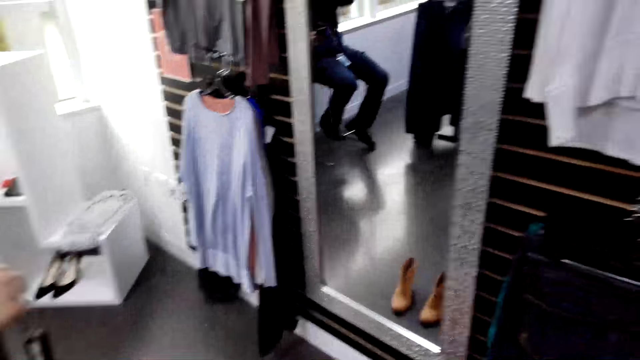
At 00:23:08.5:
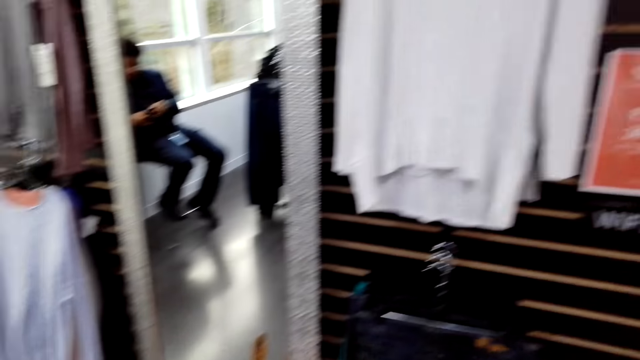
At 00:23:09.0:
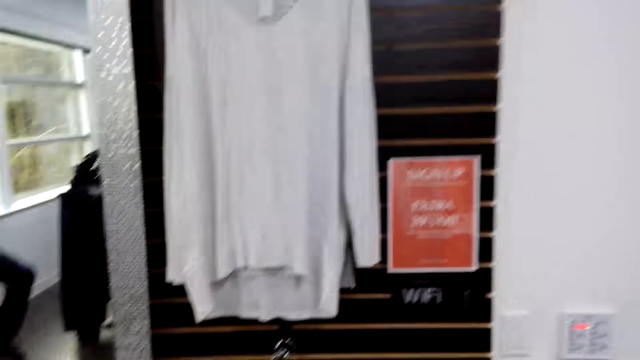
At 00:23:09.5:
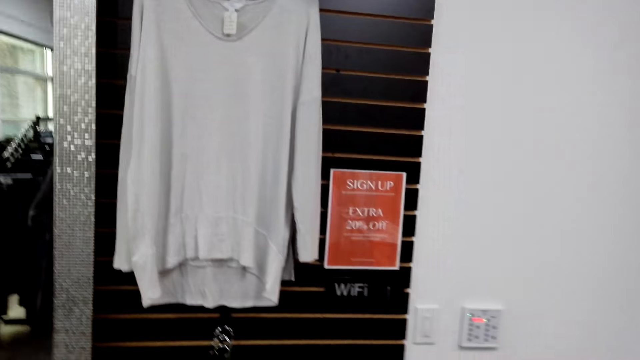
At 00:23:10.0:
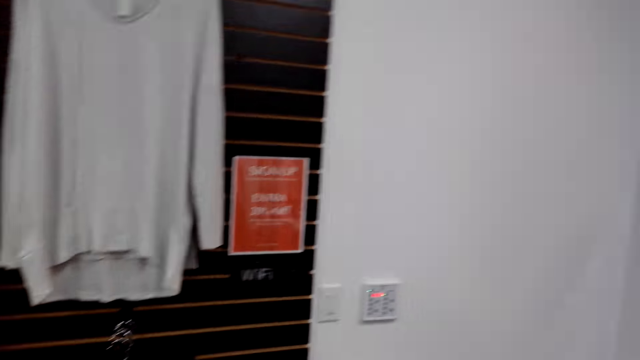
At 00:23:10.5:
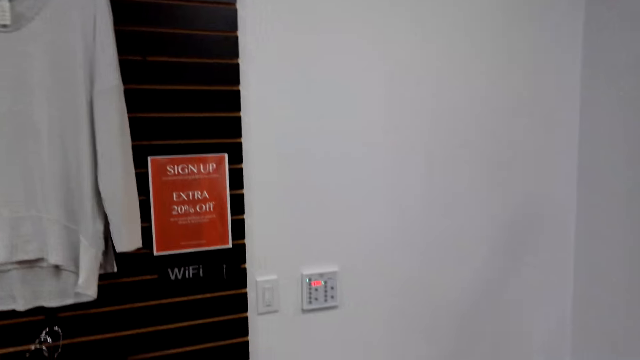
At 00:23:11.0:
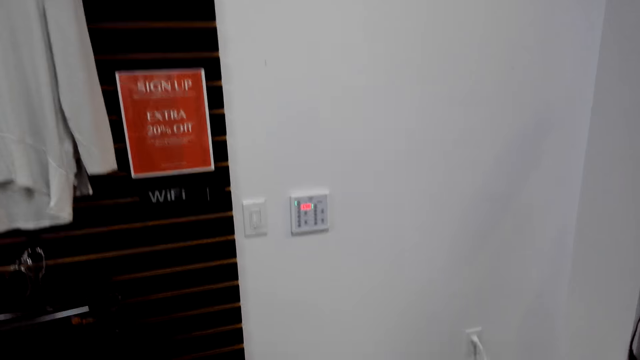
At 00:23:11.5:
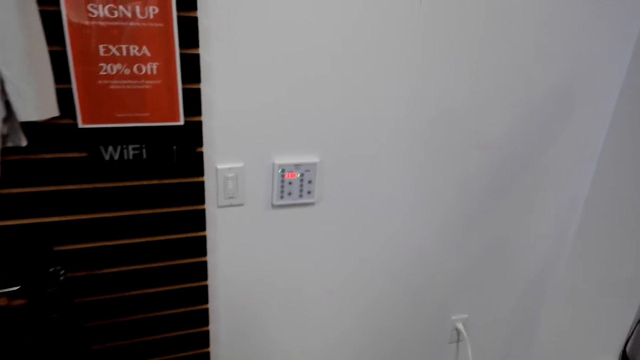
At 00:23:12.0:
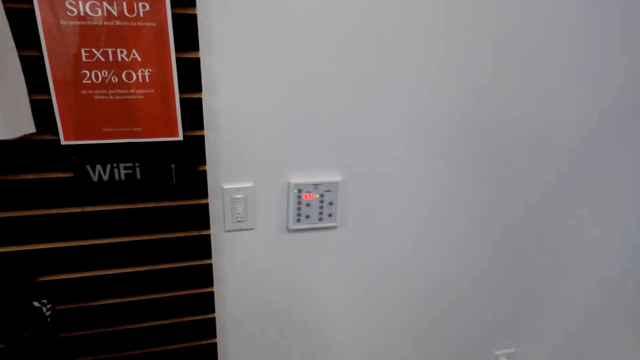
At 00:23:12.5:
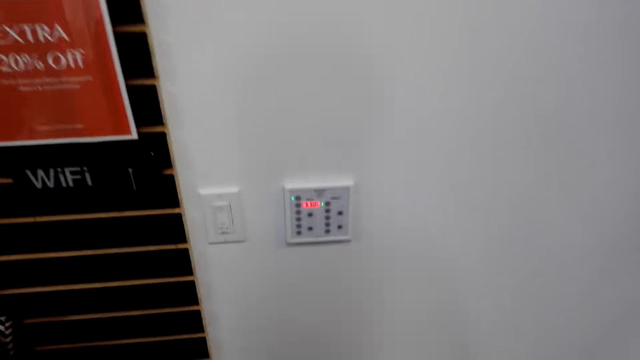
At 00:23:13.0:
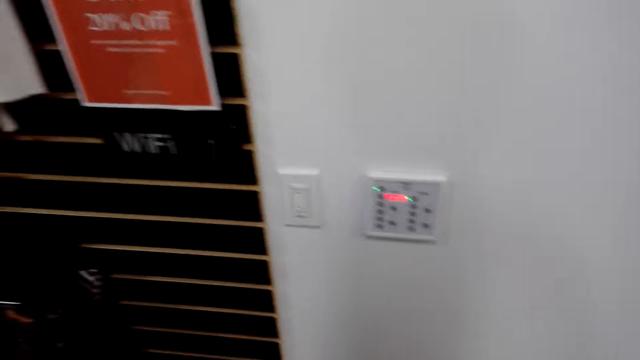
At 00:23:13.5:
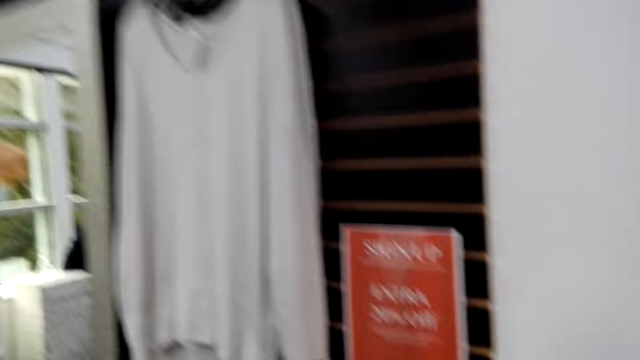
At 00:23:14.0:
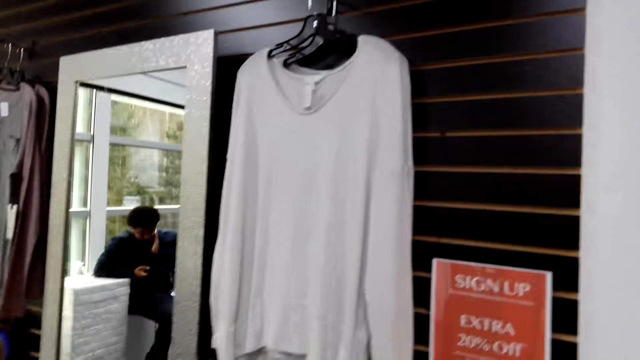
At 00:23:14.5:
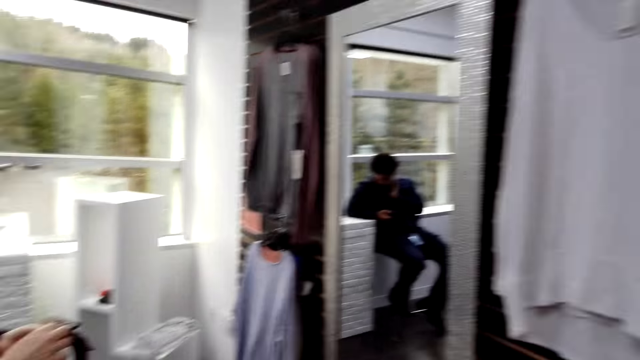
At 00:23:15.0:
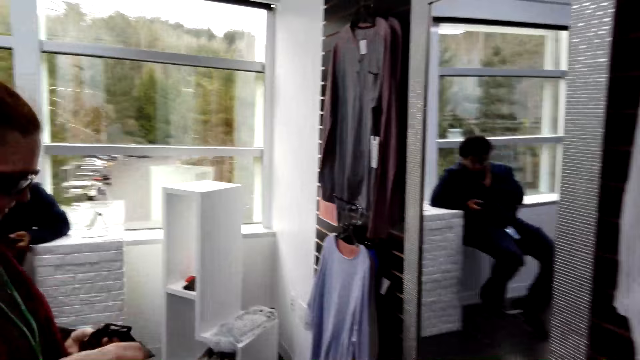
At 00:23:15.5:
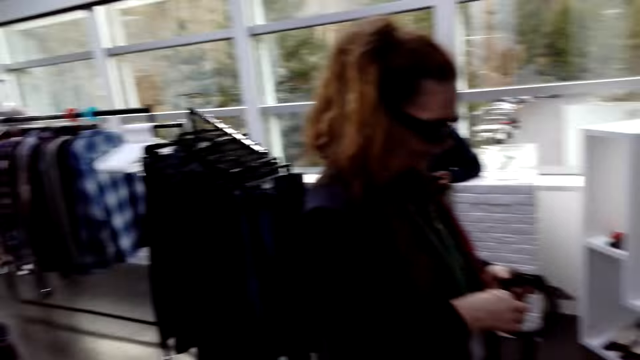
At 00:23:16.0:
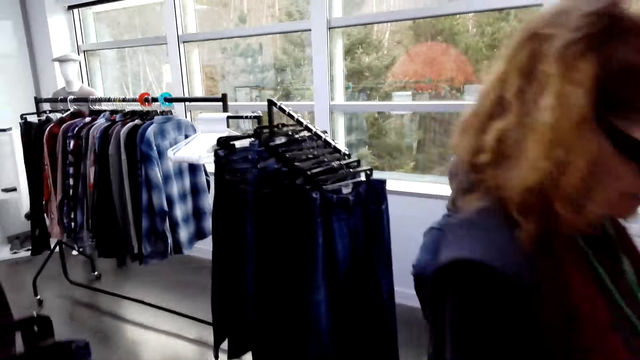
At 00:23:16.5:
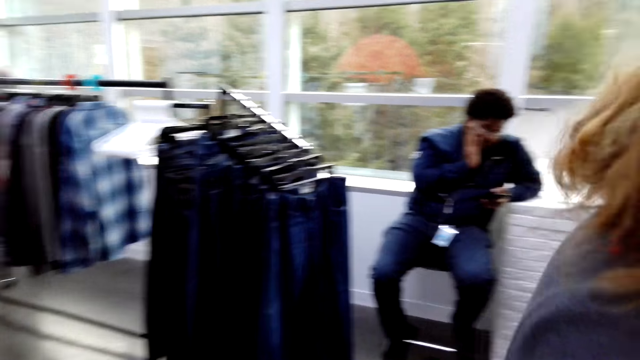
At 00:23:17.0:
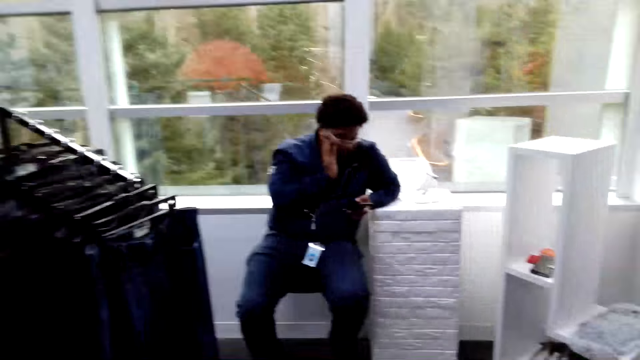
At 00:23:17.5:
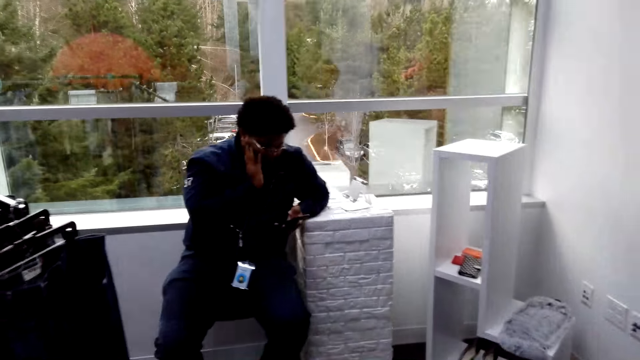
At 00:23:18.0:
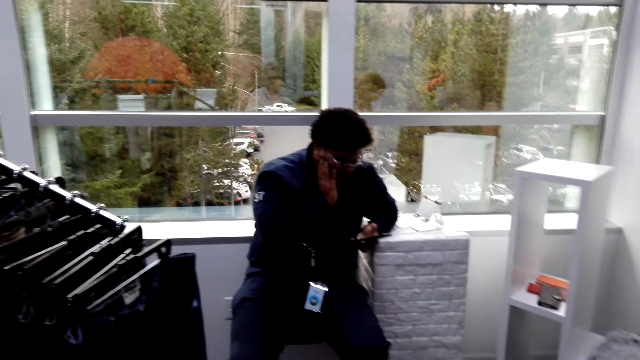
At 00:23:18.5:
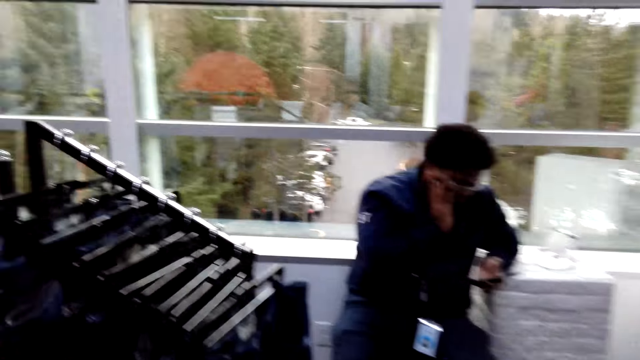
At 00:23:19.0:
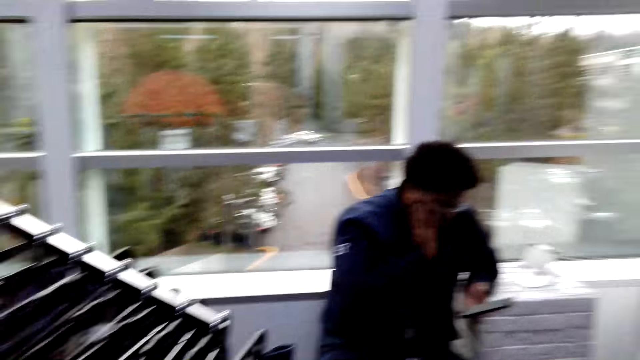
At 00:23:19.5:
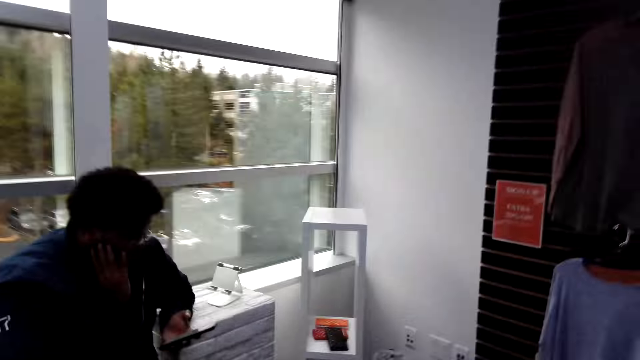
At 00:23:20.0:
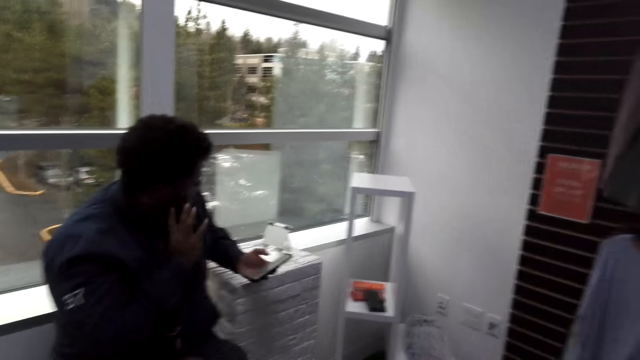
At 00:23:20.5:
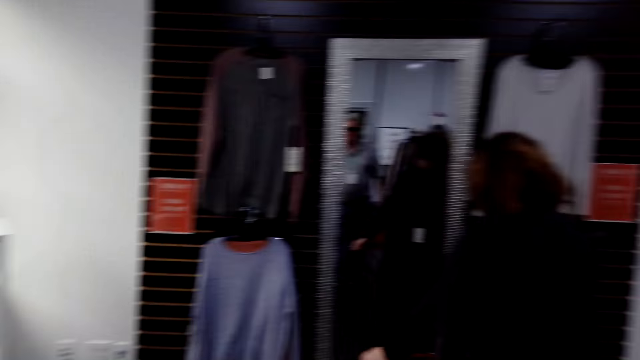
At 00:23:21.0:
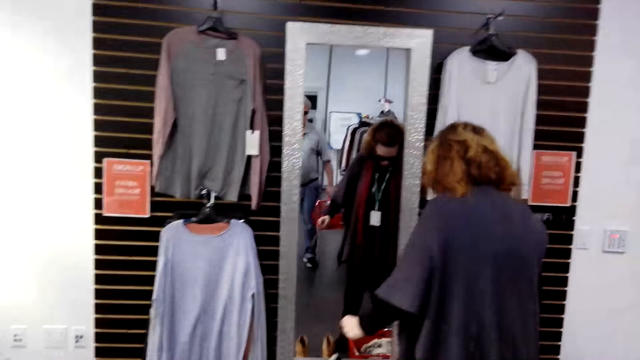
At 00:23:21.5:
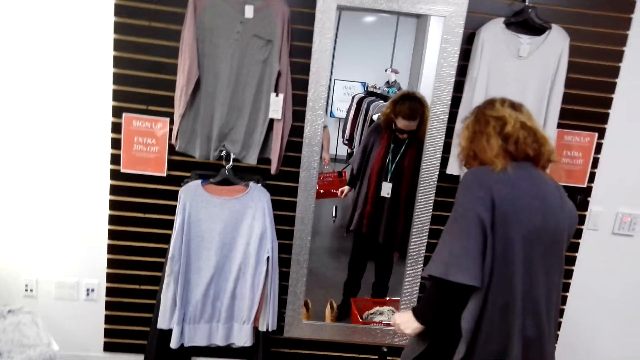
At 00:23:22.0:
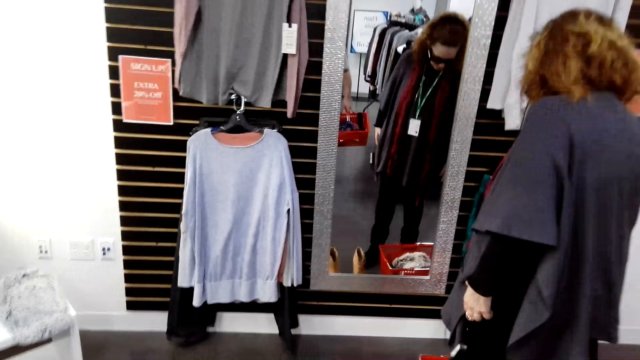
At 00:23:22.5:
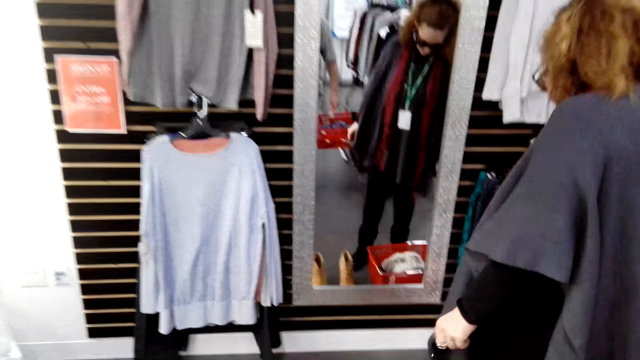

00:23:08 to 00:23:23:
The camera wearer turns around. They look around the shop. A man holds a belt. The camera wearer walks around the shop. Another man holds a phone in the ear. The camera wearer turns around. A woman converses with the camera wearer. The camera wearer walks around.

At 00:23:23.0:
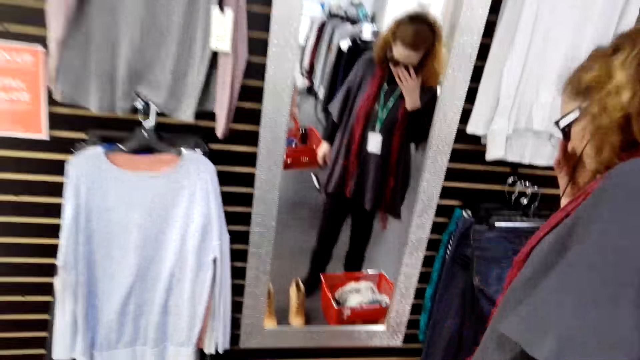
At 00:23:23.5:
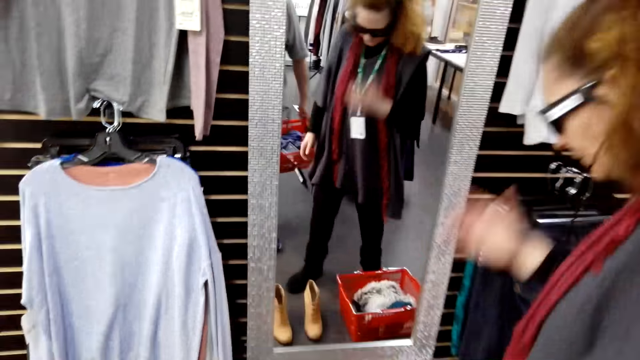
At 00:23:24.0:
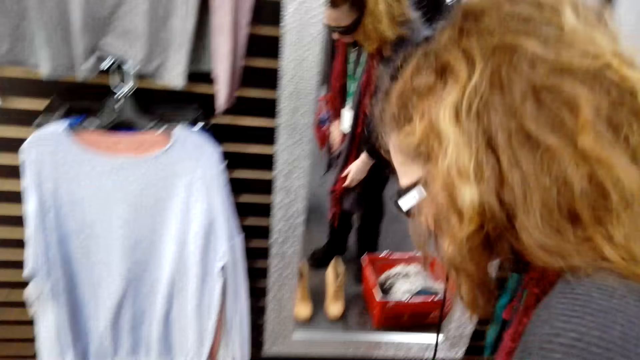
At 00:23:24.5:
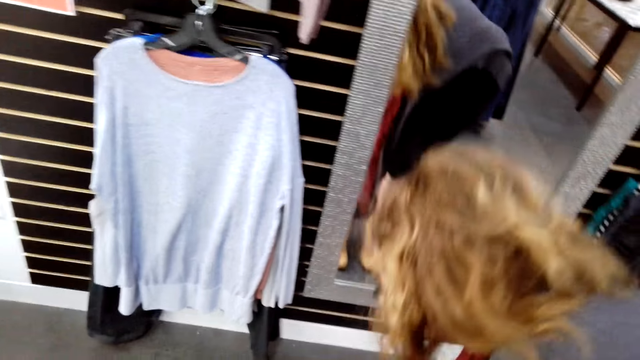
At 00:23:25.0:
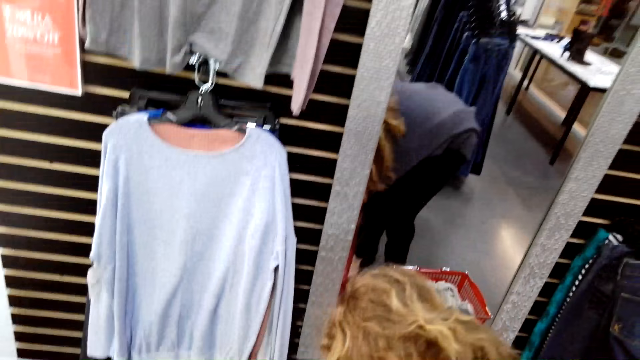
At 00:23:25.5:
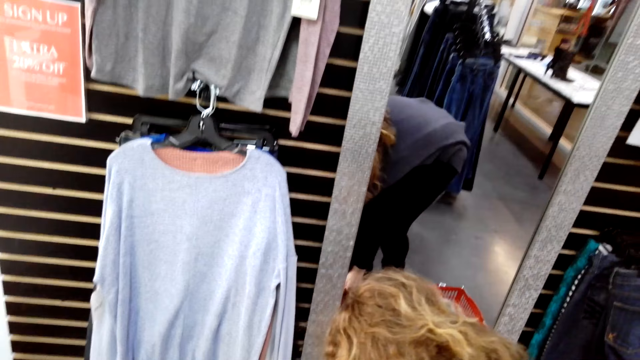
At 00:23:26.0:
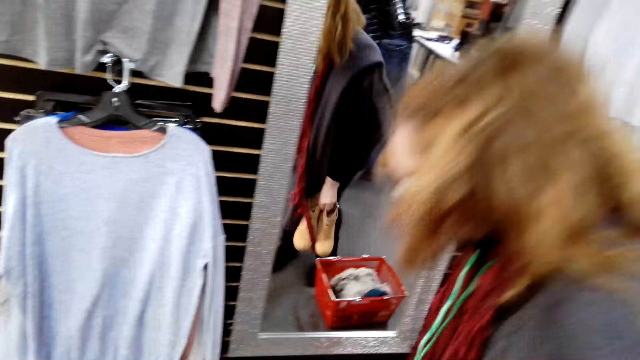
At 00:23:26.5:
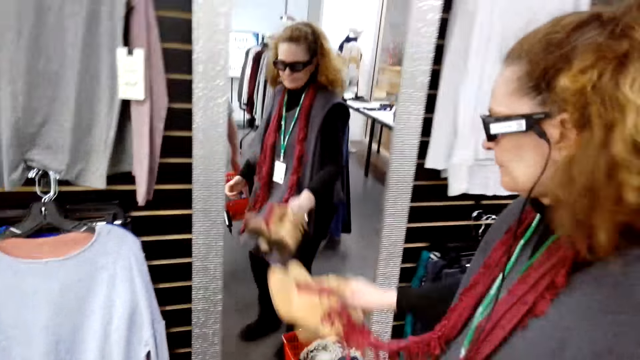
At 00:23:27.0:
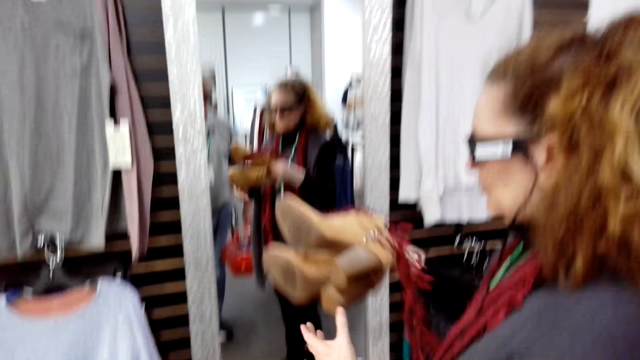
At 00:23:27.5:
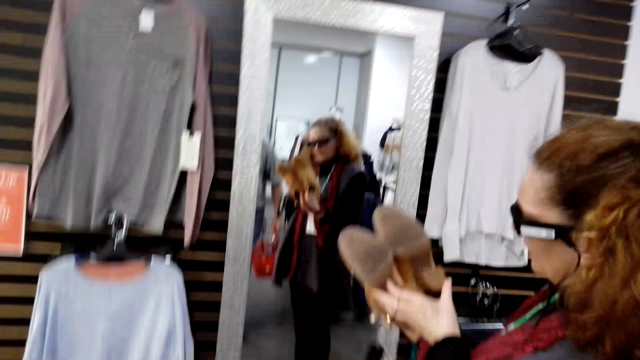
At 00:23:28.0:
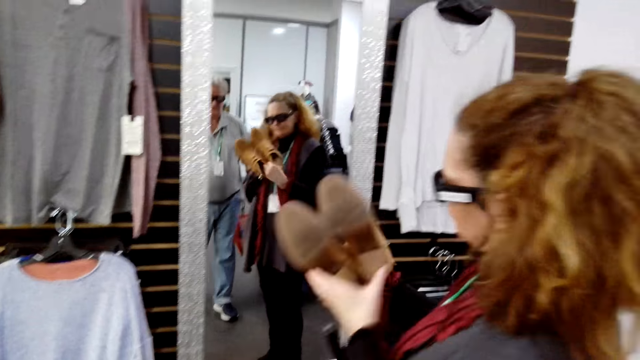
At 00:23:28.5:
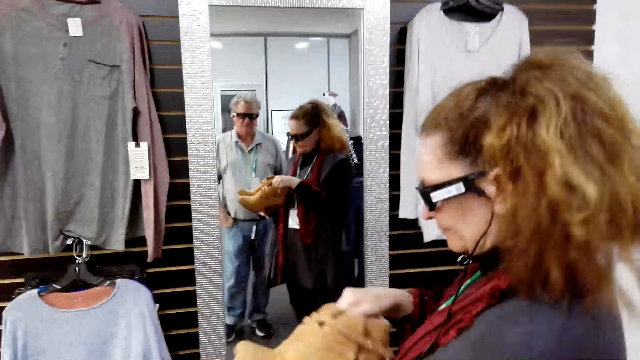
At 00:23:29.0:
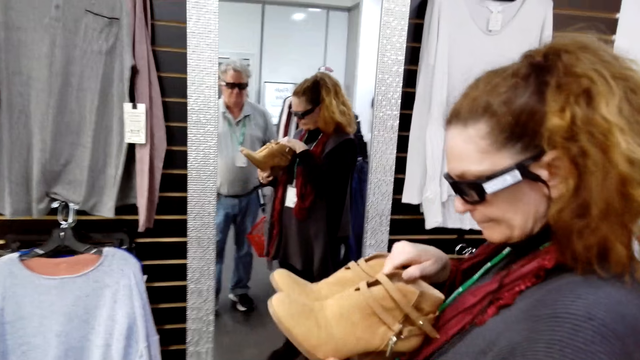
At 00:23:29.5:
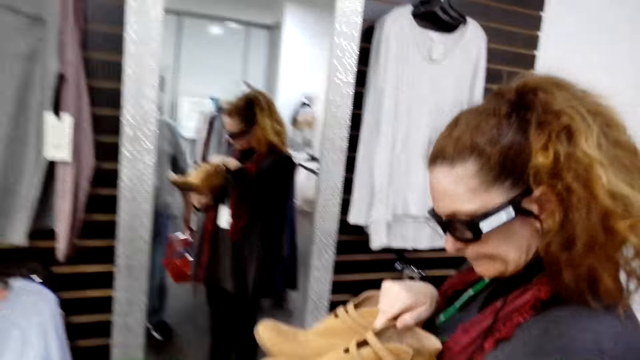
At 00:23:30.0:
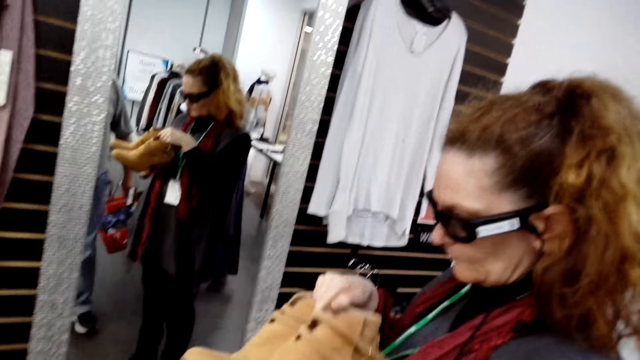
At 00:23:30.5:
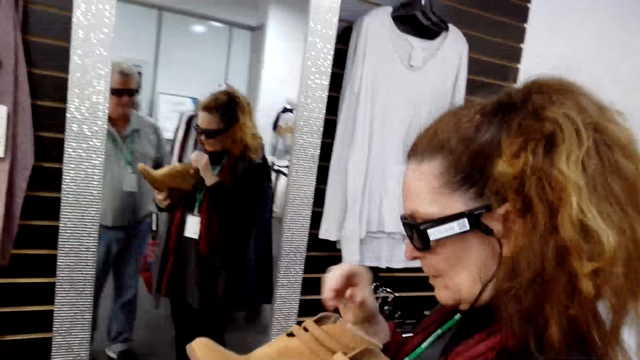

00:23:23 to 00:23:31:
A man bends down. A woman picks up the shoes on the ground. The man holds a pair of shoes. The woman looks at the shoes. The camera wearer converses with the woman. They hold a shopping carrier.
